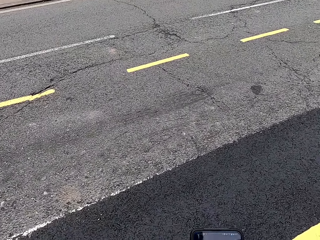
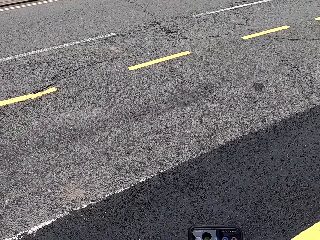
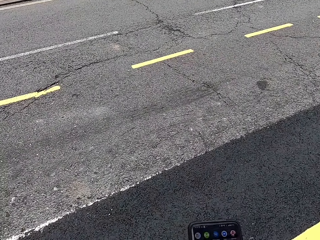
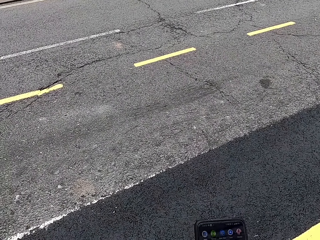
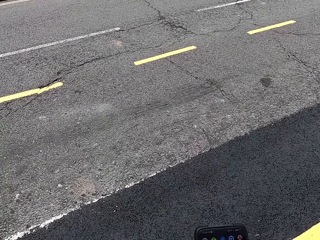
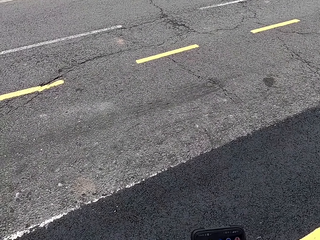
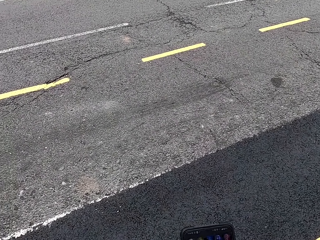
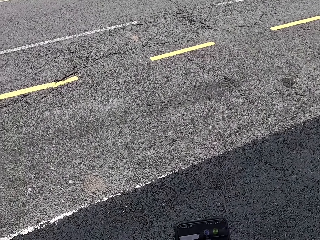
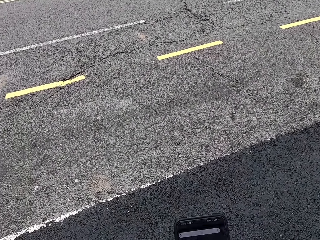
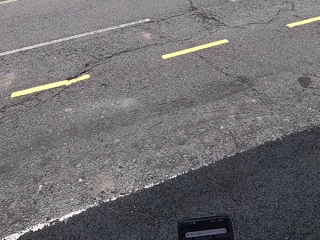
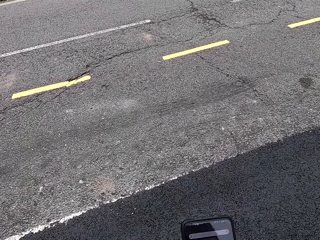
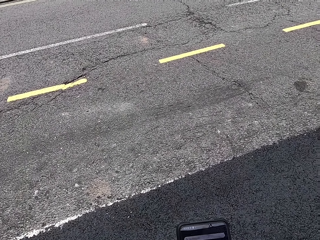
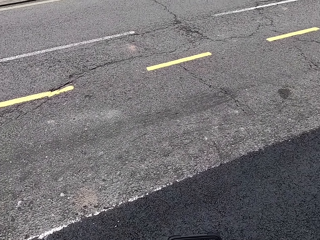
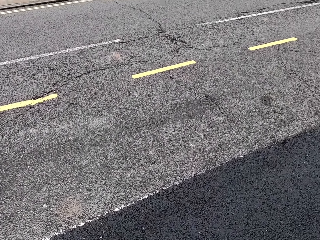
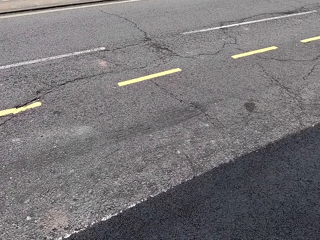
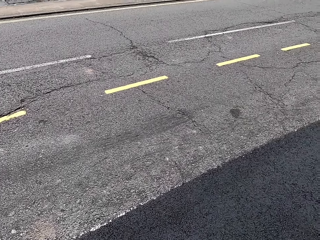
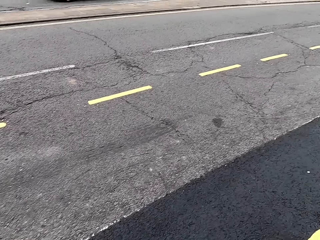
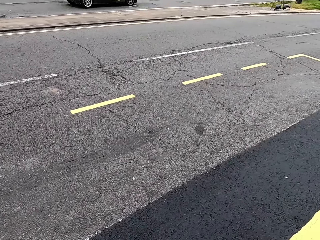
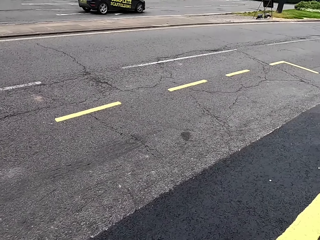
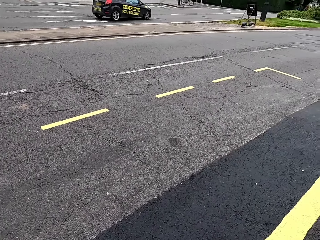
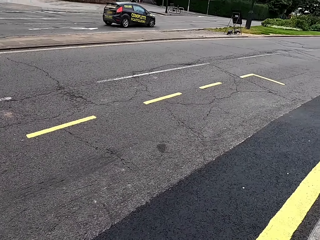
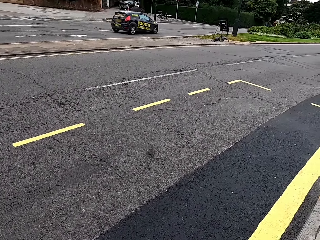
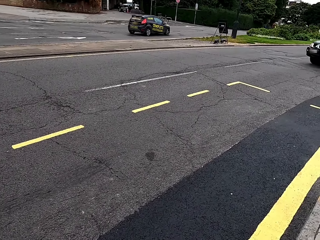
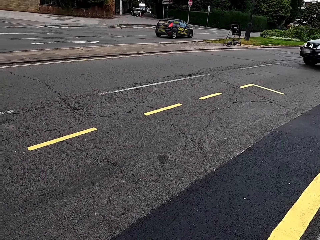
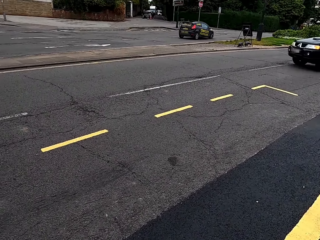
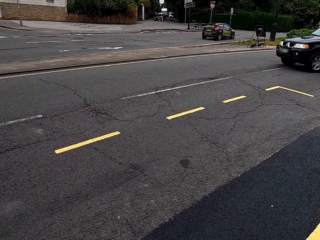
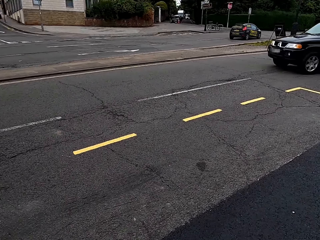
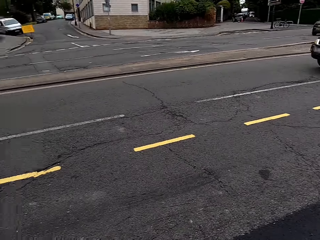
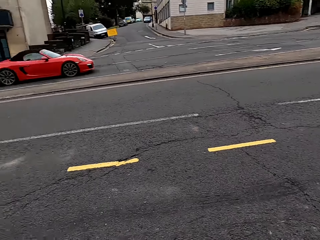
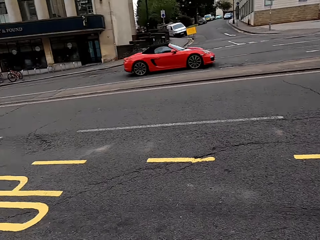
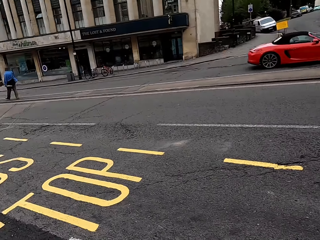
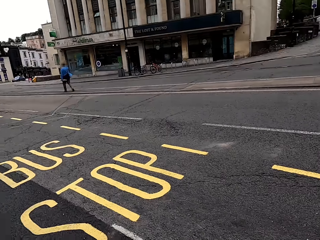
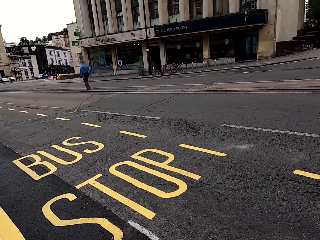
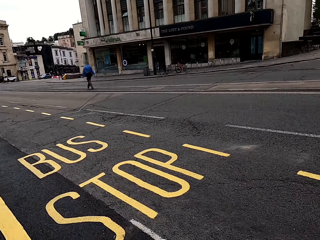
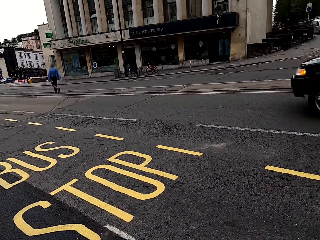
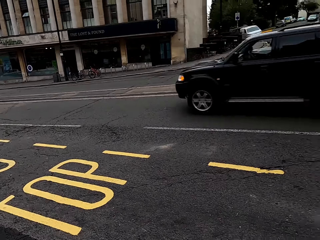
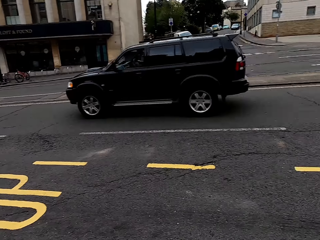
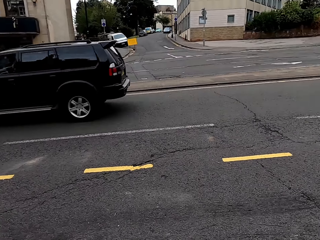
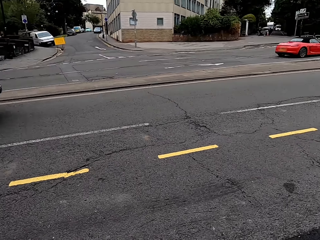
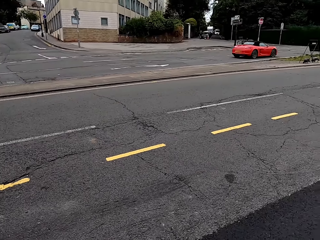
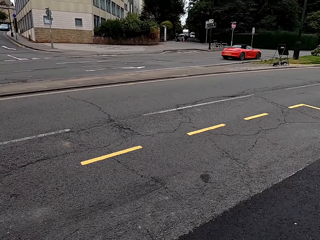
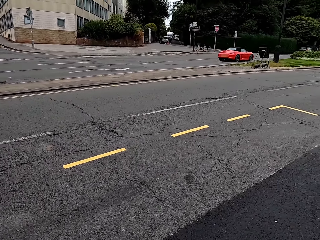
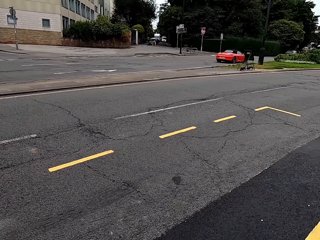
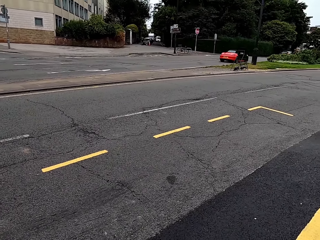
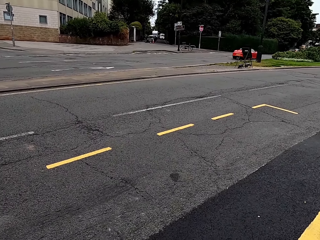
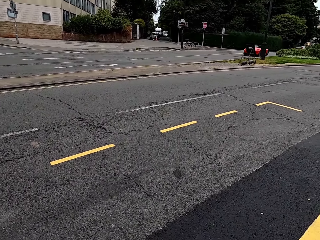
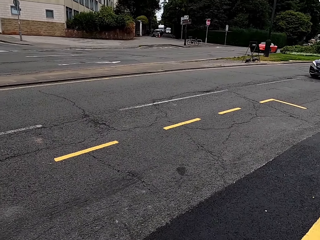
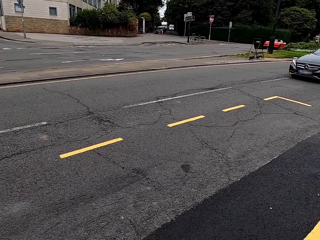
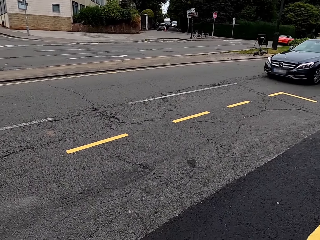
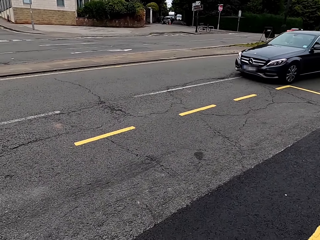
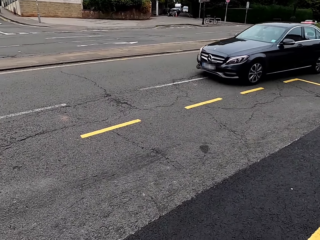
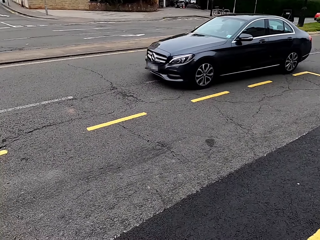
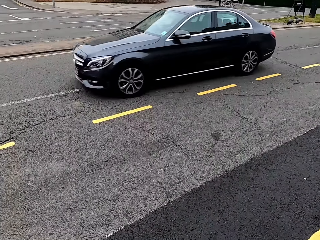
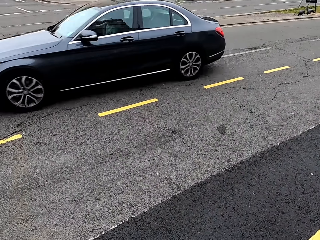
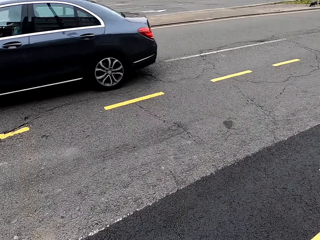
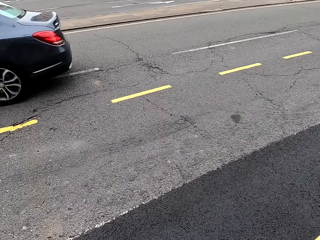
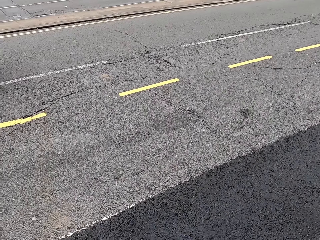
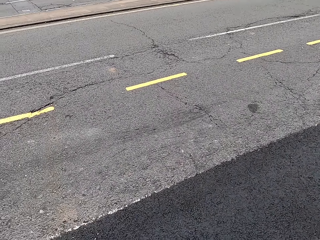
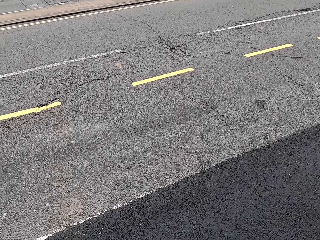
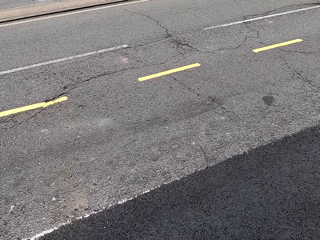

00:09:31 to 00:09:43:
The camera wearer uses a phone. They look around.

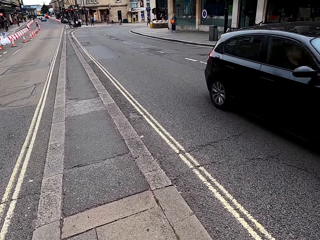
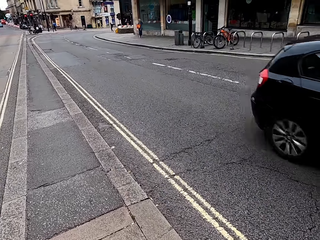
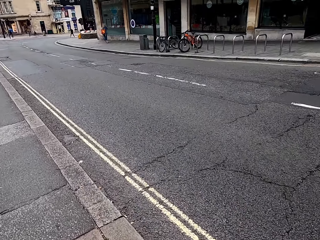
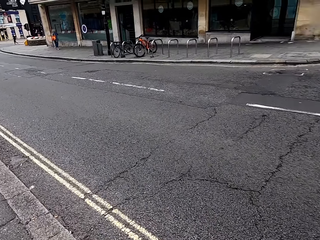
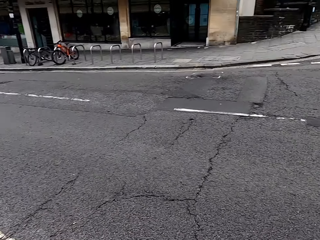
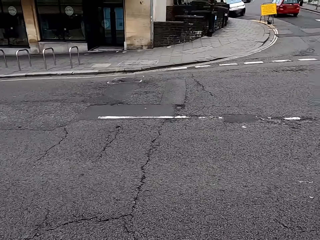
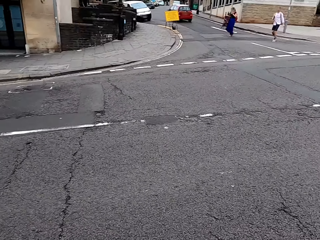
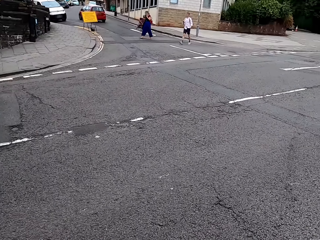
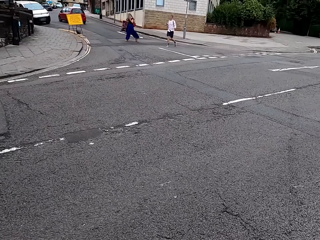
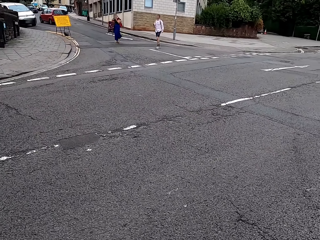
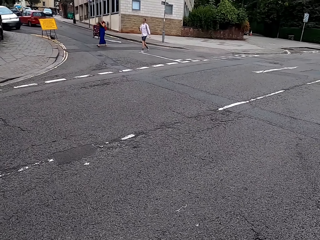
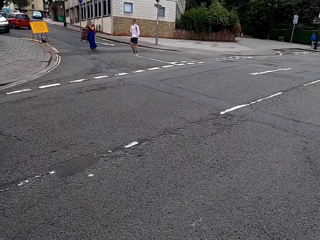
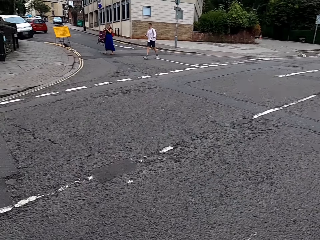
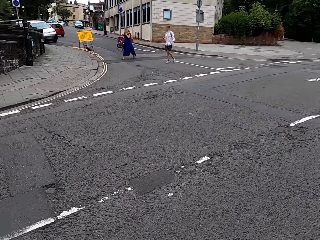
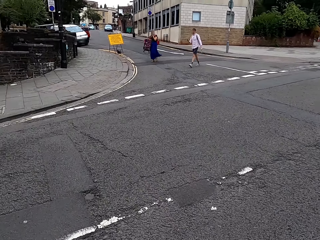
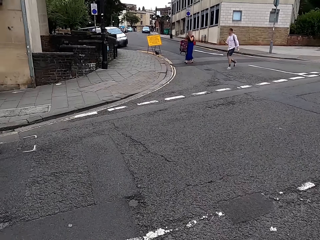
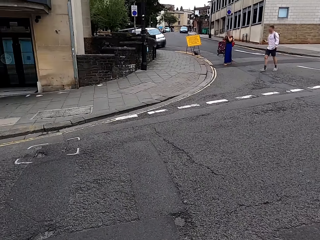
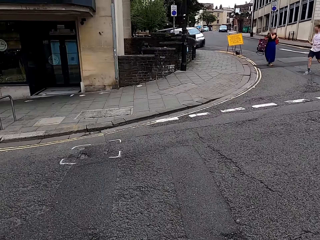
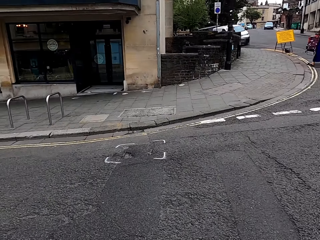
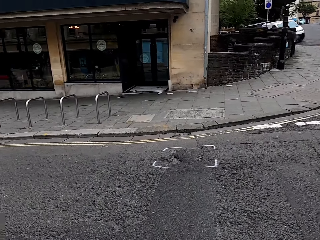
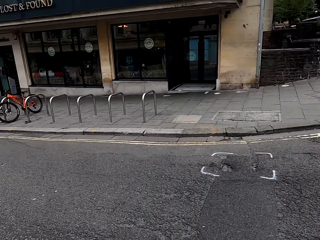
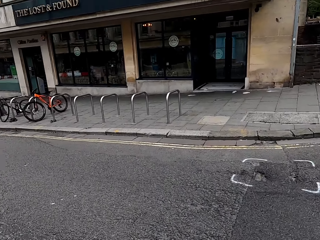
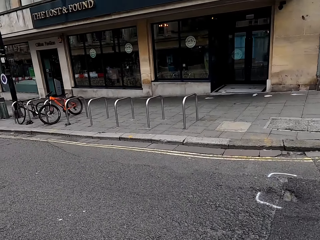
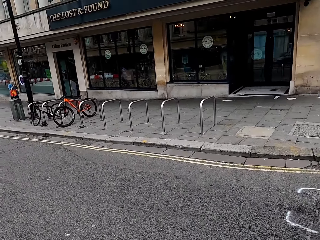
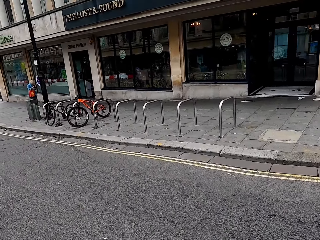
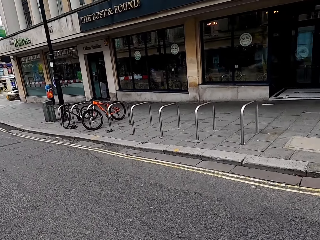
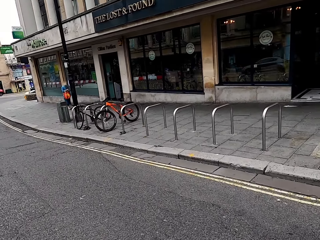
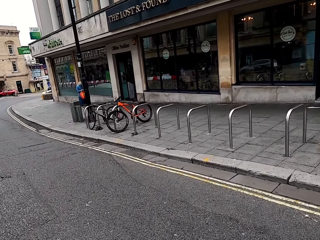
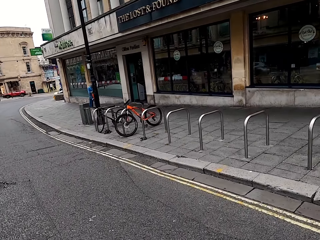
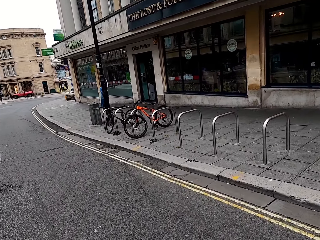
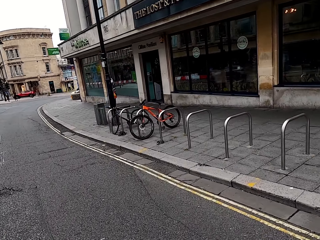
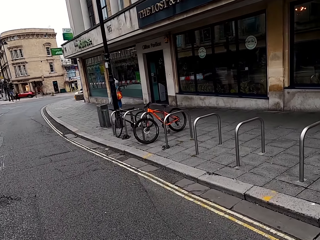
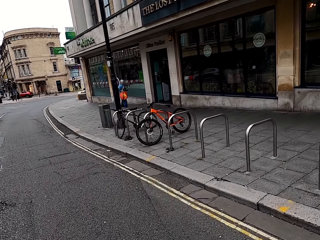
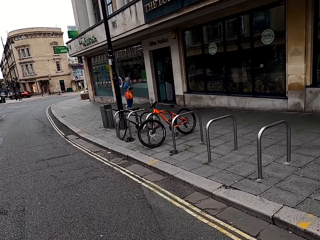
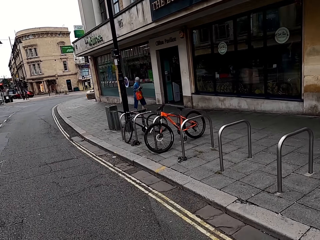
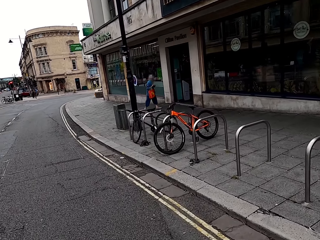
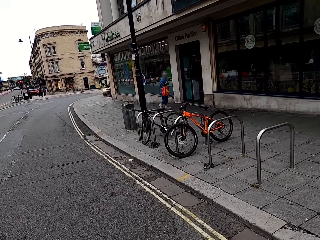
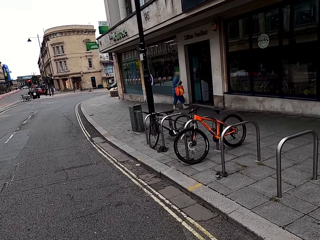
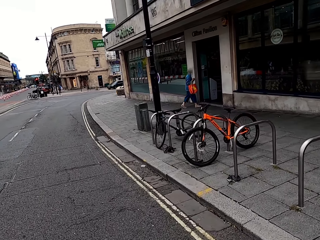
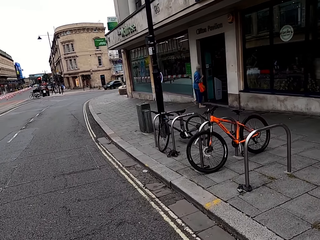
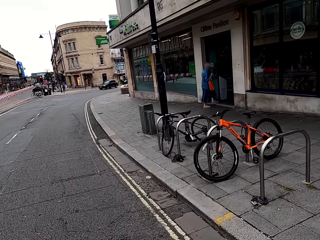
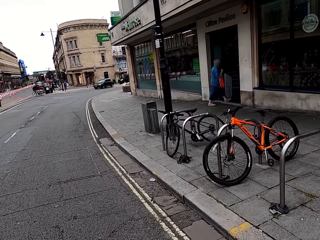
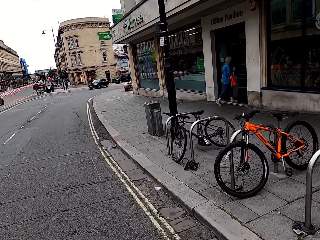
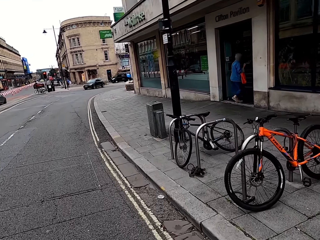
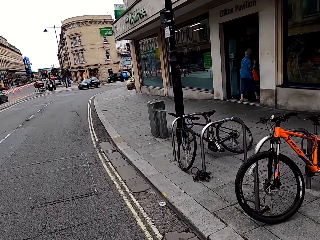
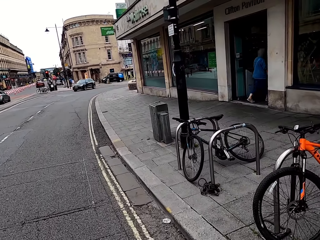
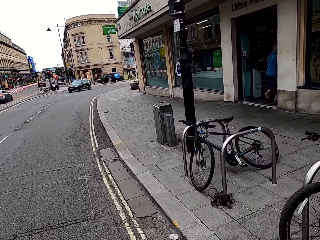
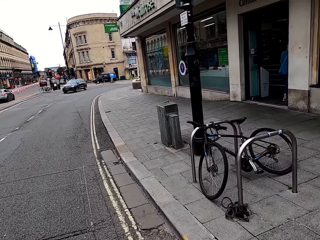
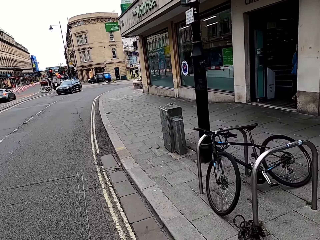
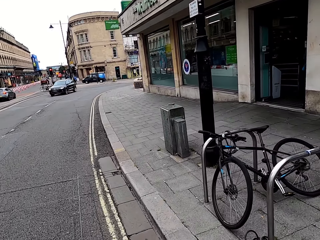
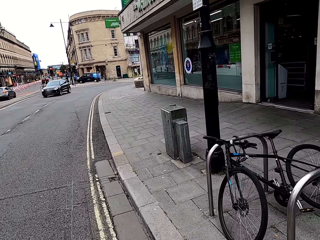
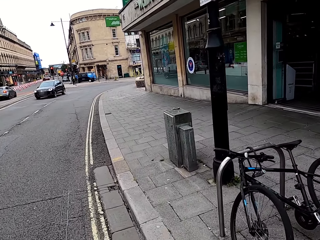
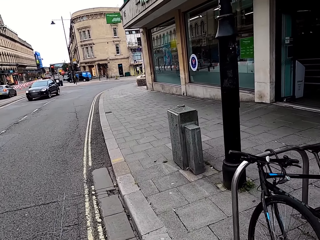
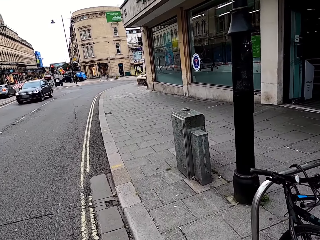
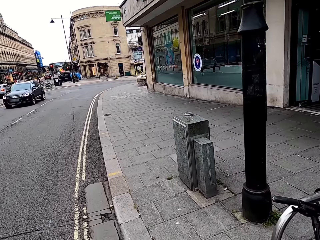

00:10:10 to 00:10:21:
The camera wearer walks across the road. They walk around the street.
